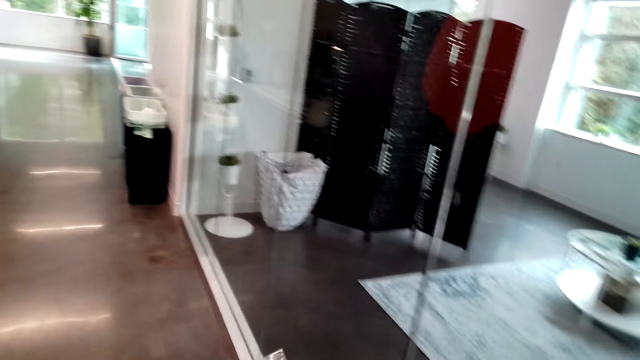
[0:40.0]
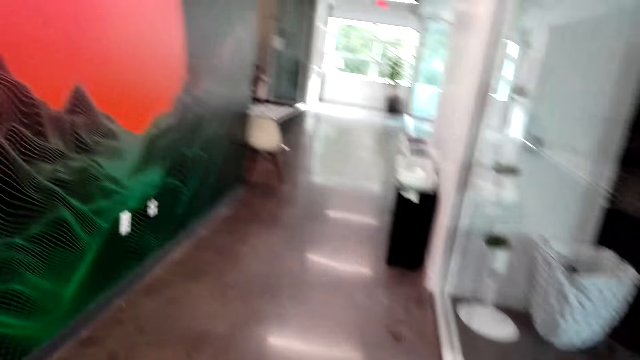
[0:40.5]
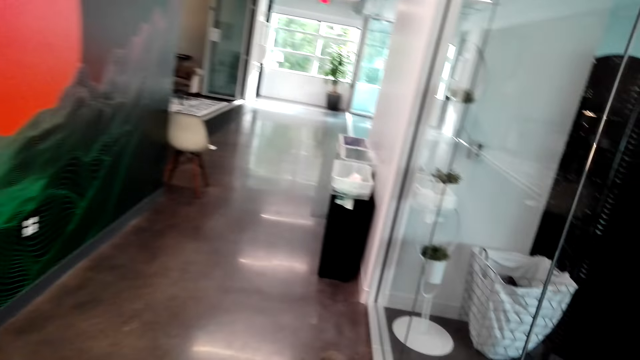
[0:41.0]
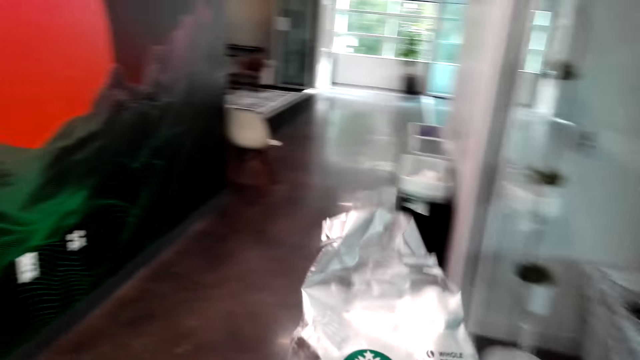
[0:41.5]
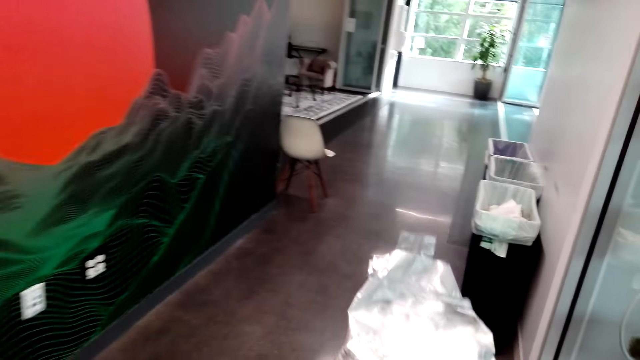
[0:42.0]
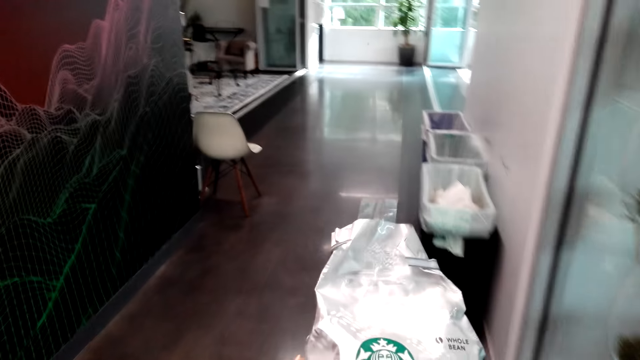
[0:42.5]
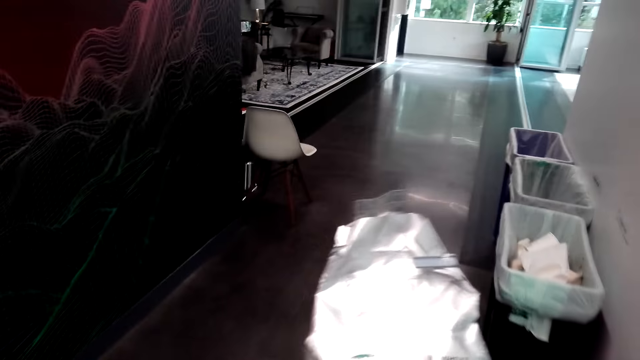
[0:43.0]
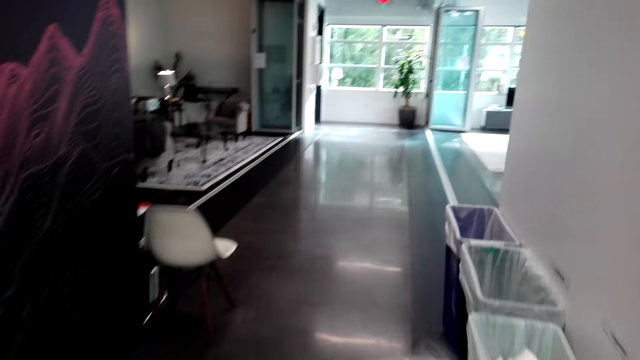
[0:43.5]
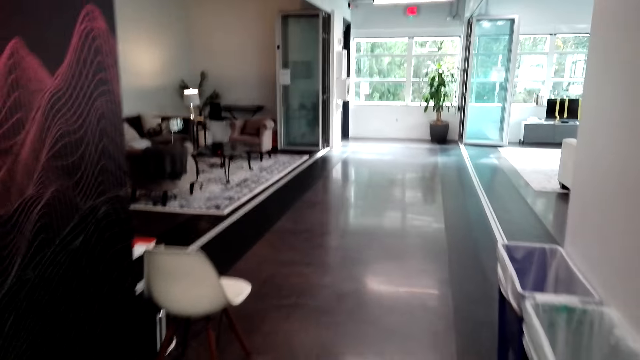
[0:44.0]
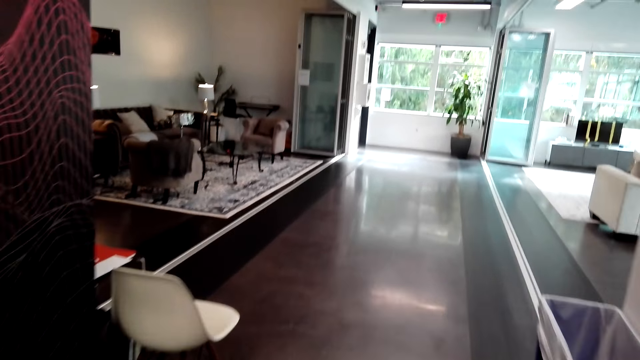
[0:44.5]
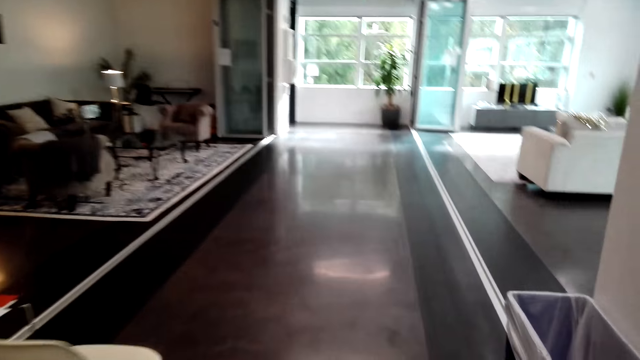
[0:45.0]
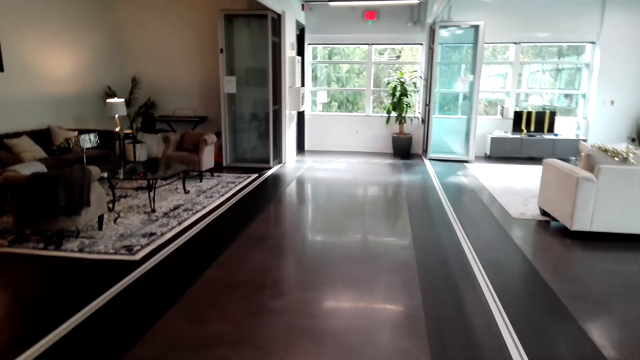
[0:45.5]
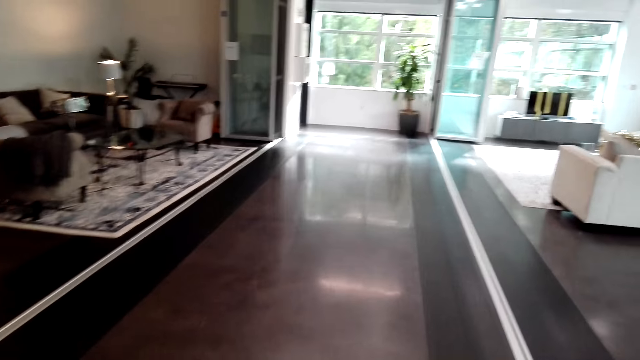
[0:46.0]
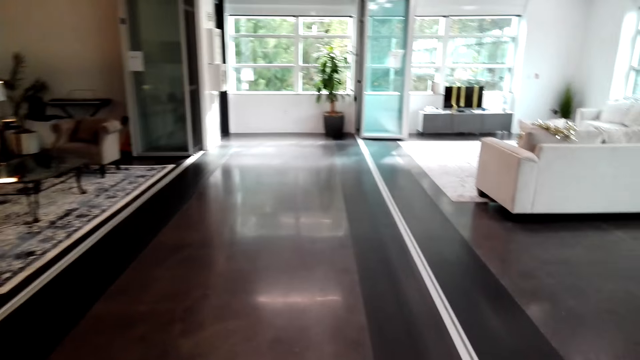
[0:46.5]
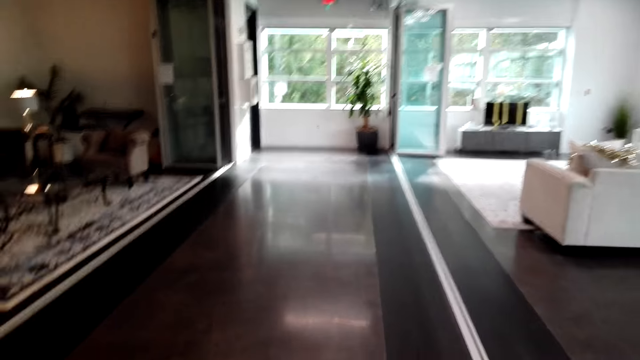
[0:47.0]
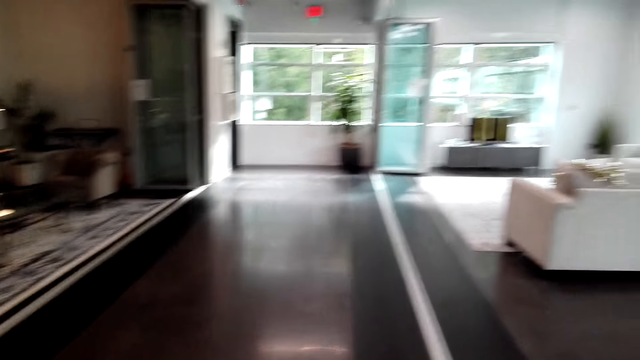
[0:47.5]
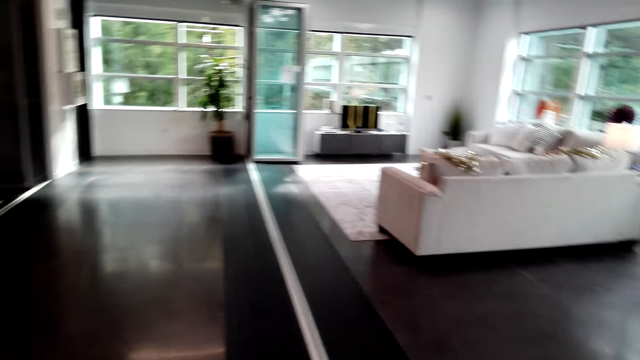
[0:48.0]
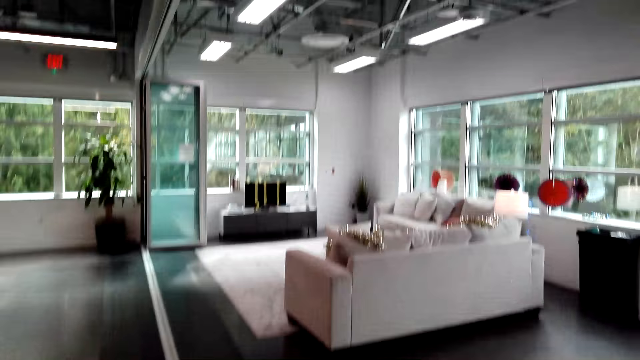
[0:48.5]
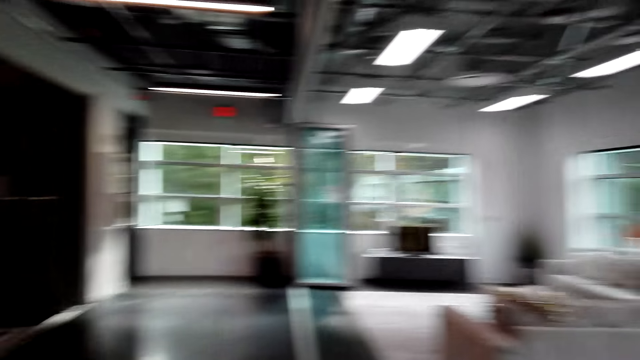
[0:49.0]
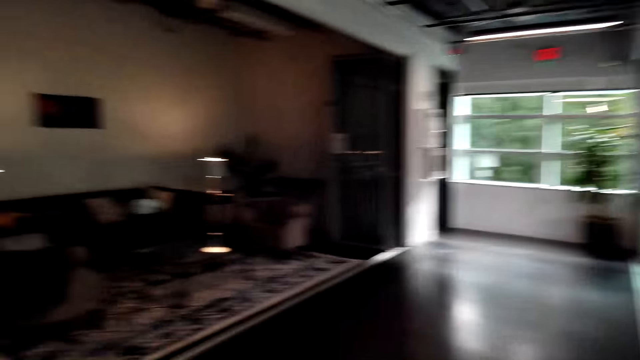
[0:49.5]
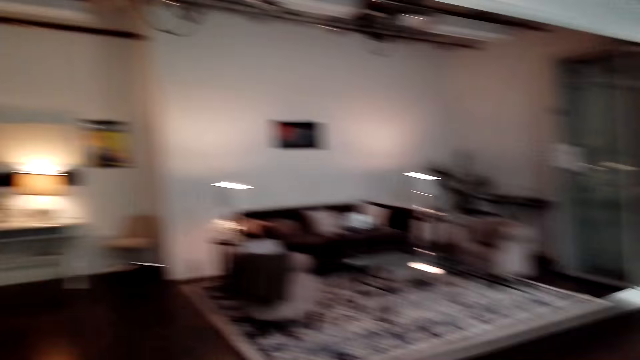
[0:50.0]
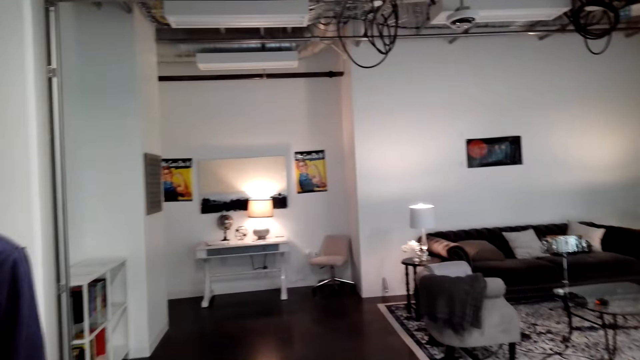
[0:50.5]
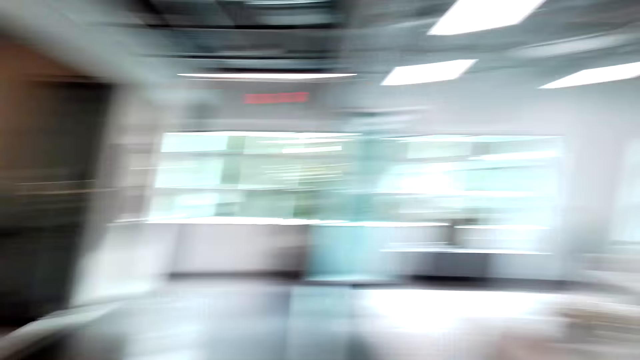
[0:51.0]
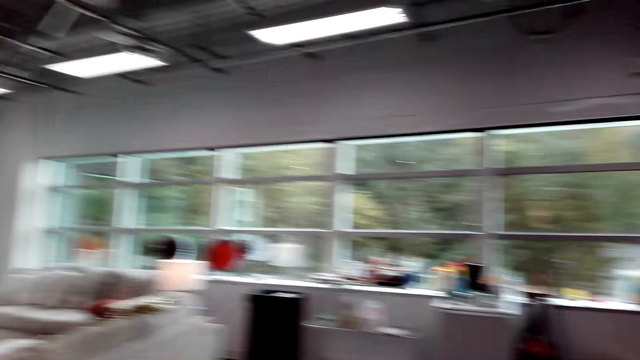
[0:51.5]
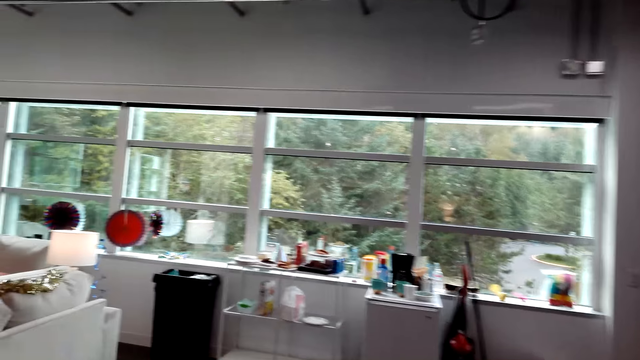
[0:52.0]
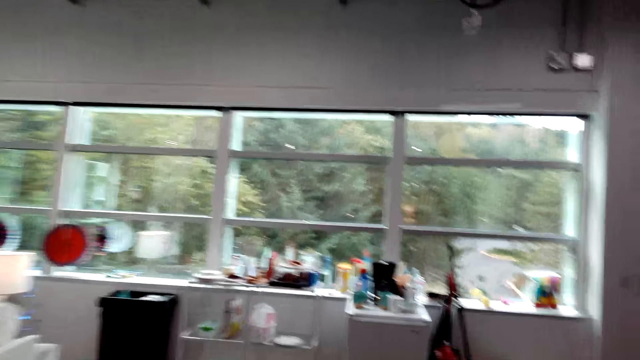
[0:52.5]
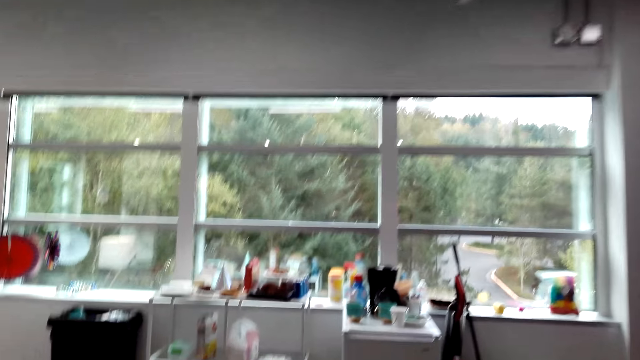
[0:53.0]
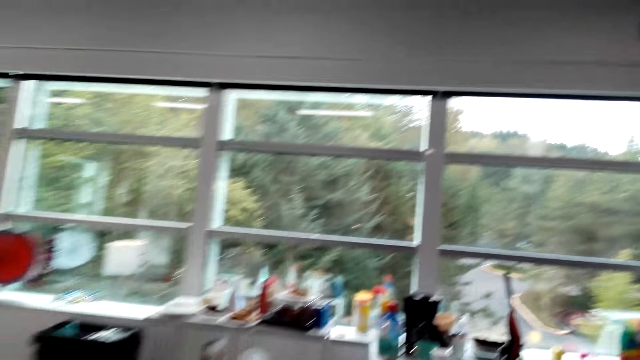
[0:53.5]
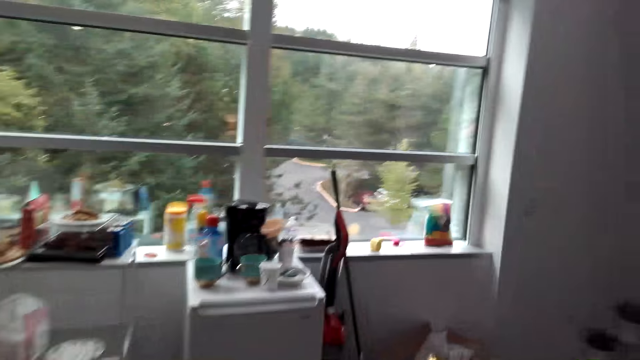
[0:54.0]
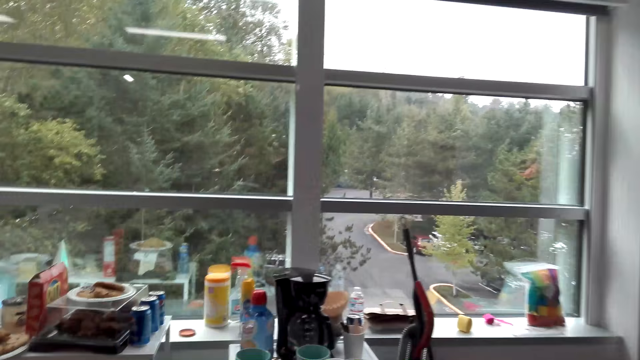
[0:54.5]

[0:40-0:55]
The camera wearer walks around. They look around.

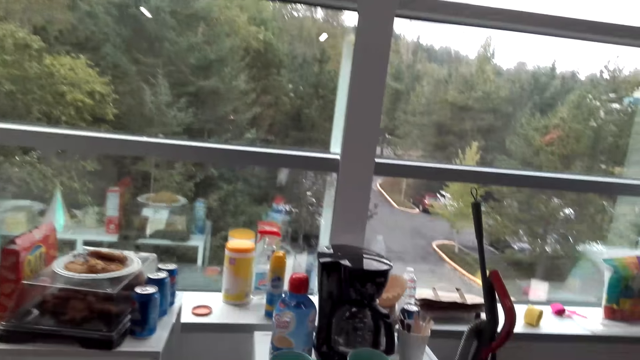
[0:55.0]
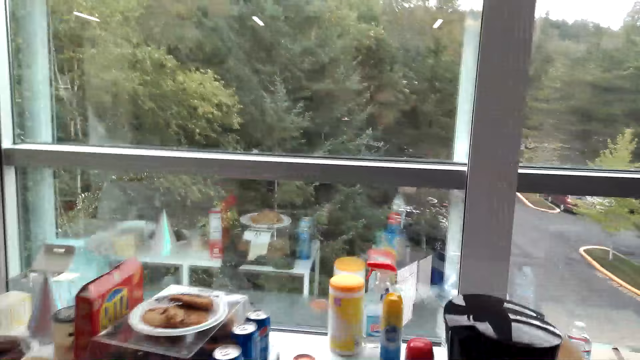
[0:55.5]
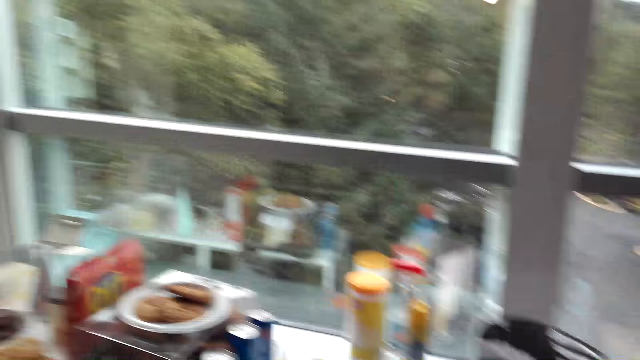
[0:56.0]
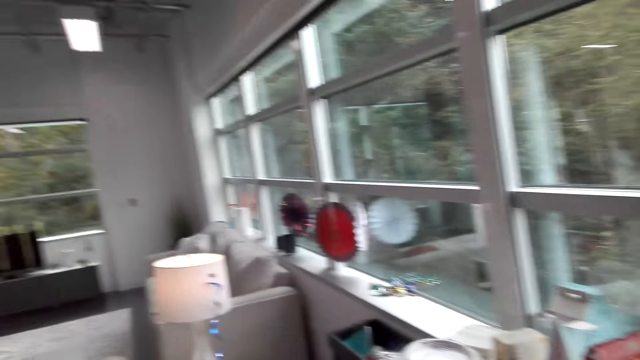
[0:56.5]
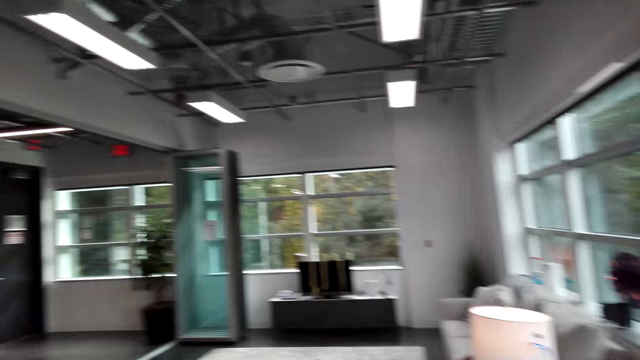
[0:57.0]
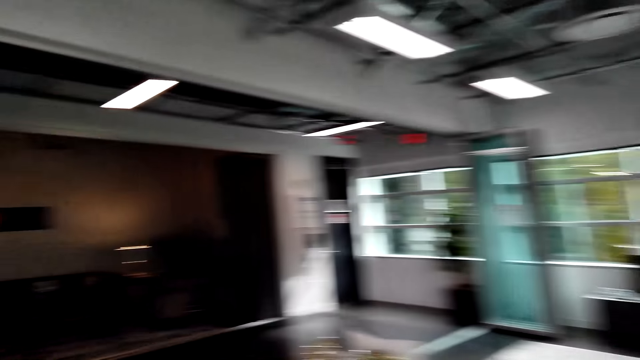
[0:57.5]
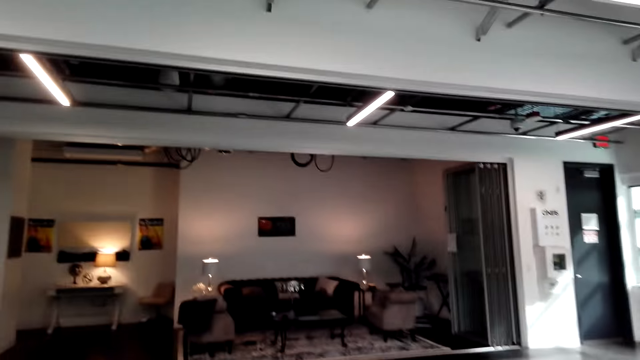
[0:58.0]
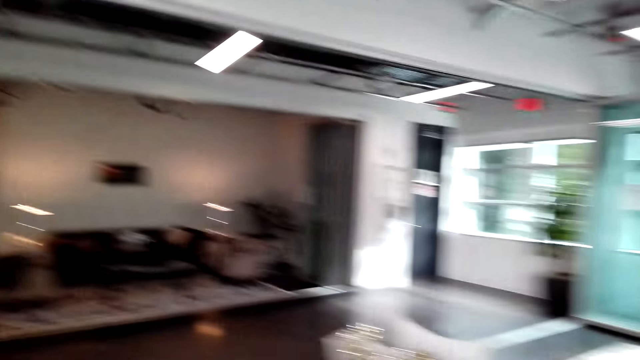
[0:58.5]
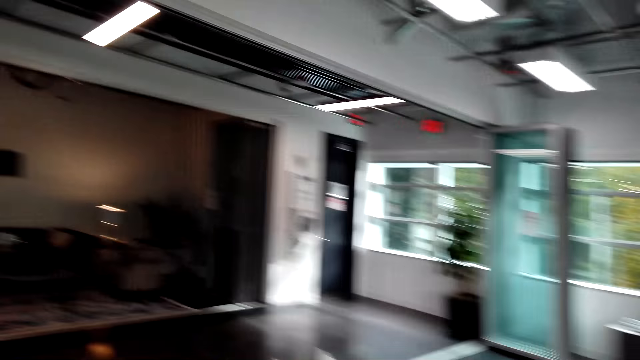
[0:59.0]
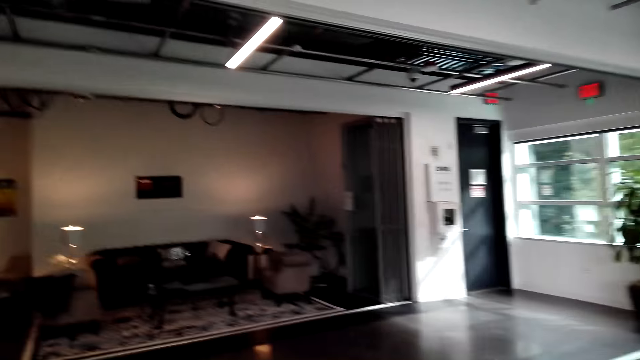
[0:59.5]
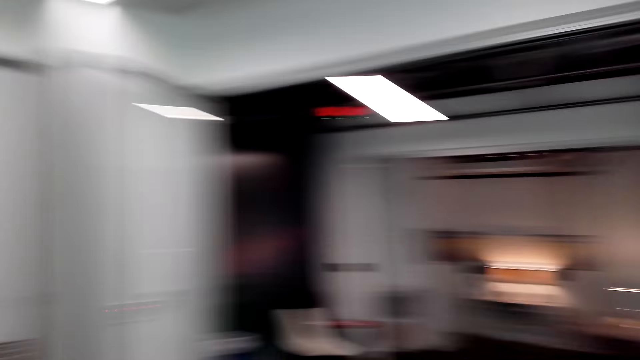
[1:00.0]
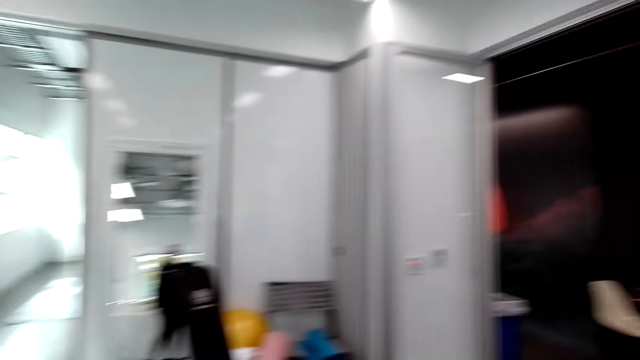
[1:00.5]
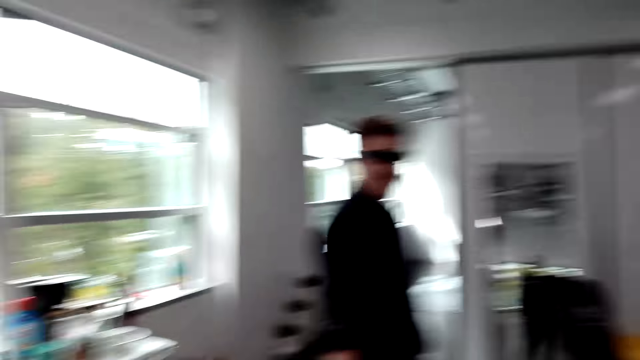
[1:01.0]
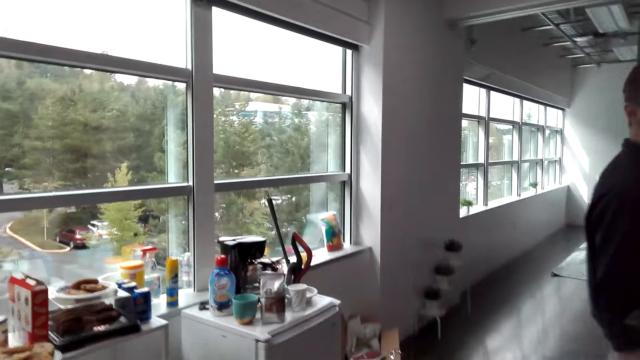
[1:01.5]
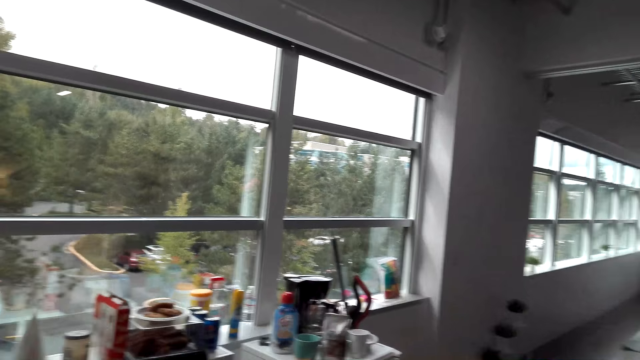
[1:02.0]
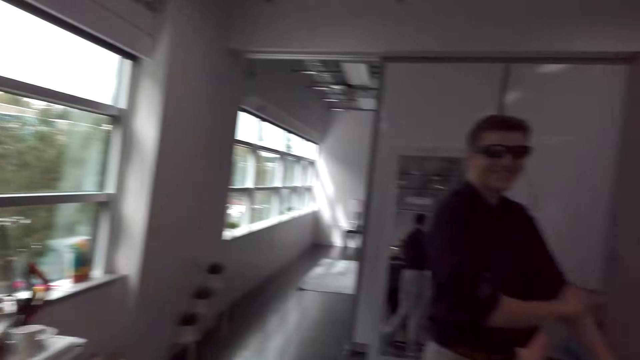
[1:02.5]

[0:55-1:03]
The camera wearer walks around. They turn around. A man walks around.
